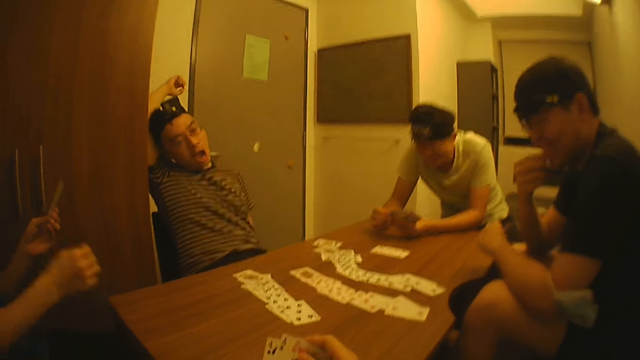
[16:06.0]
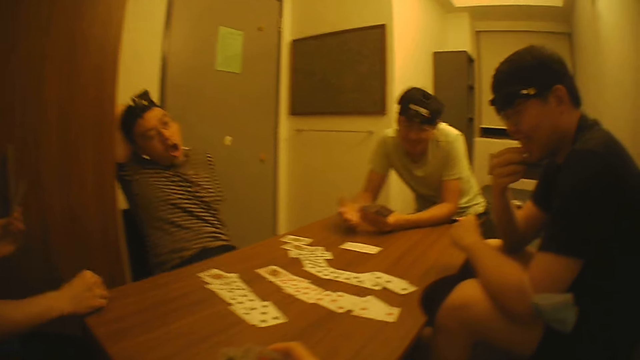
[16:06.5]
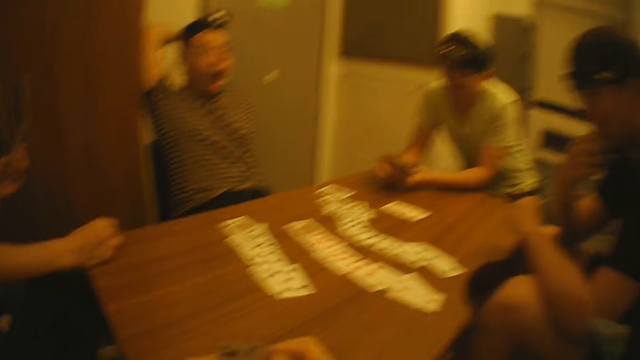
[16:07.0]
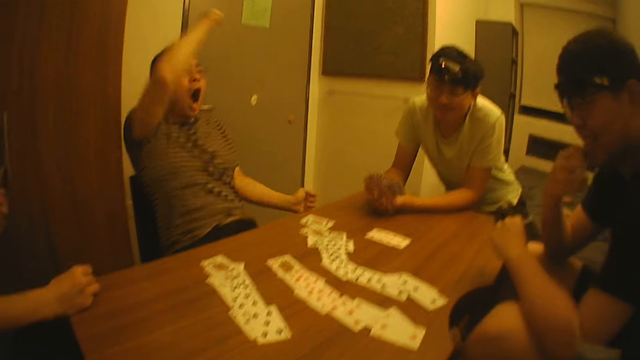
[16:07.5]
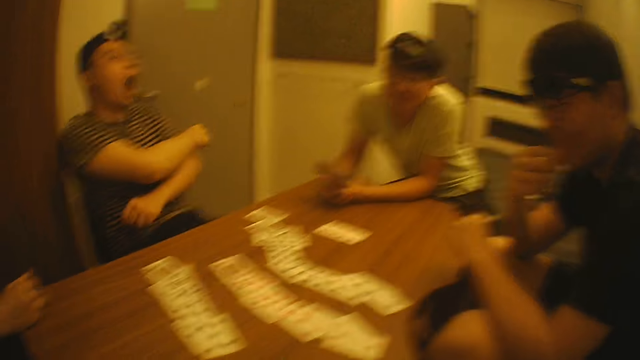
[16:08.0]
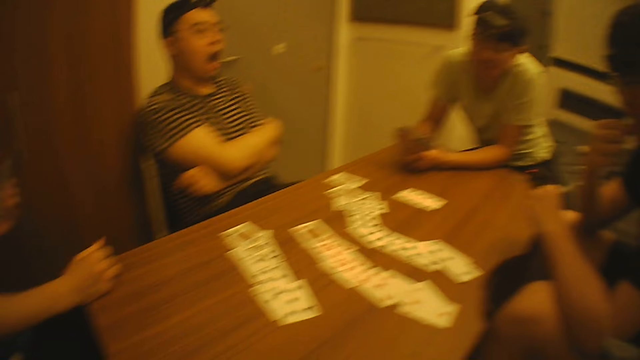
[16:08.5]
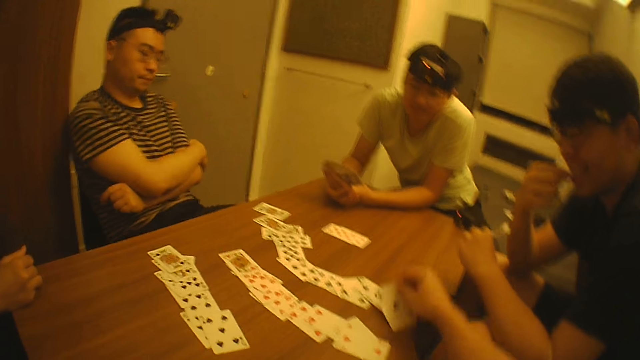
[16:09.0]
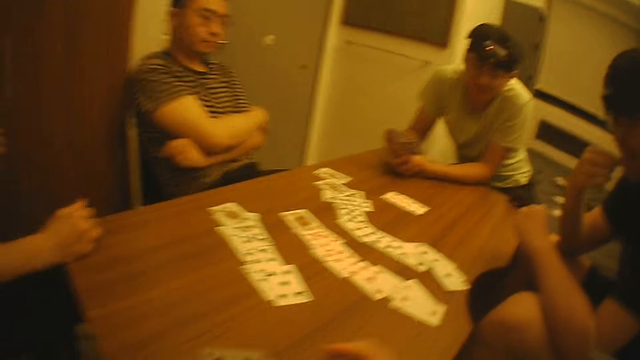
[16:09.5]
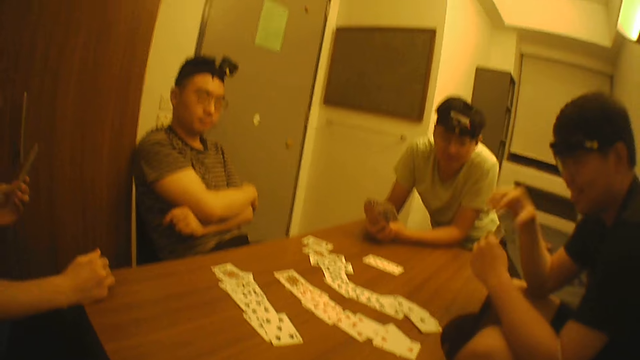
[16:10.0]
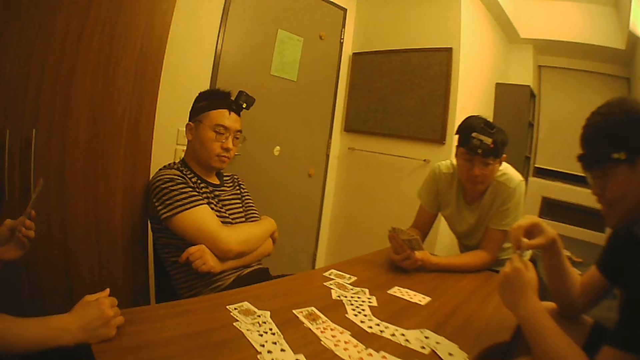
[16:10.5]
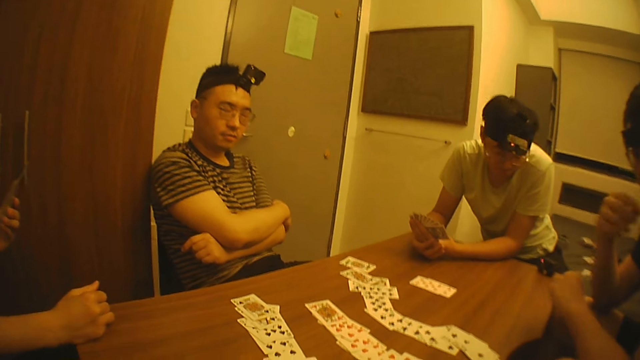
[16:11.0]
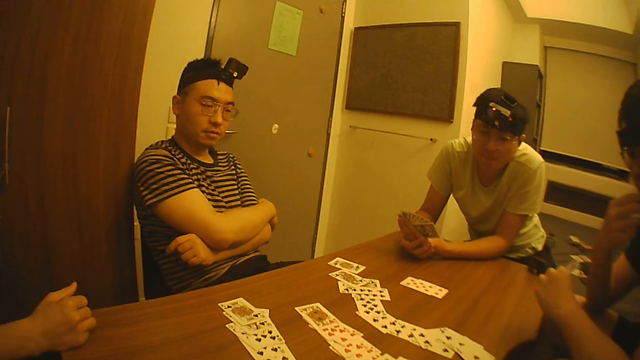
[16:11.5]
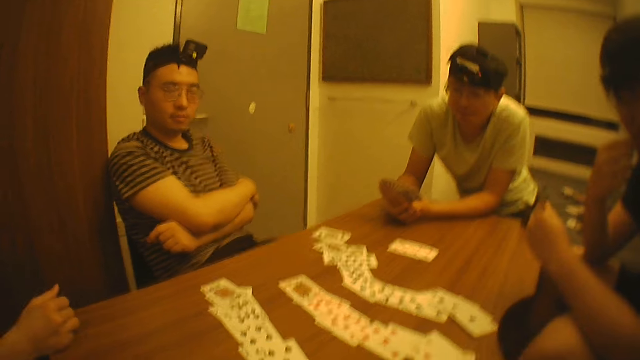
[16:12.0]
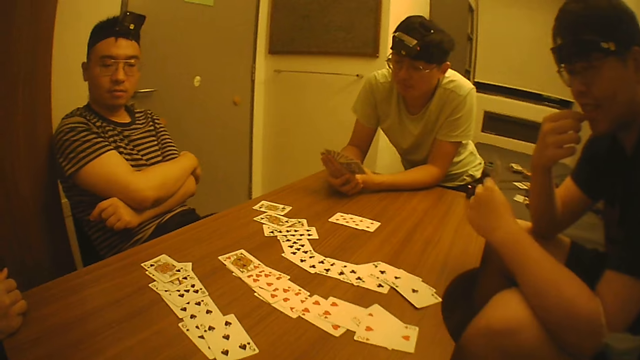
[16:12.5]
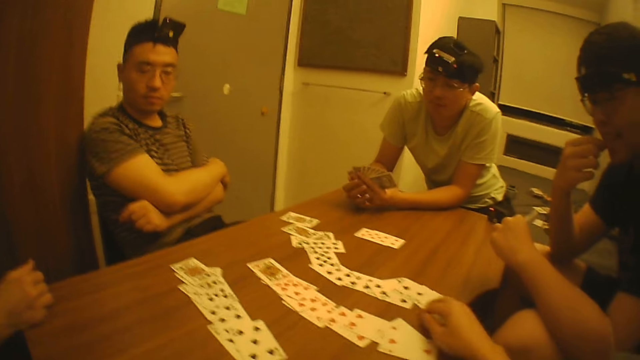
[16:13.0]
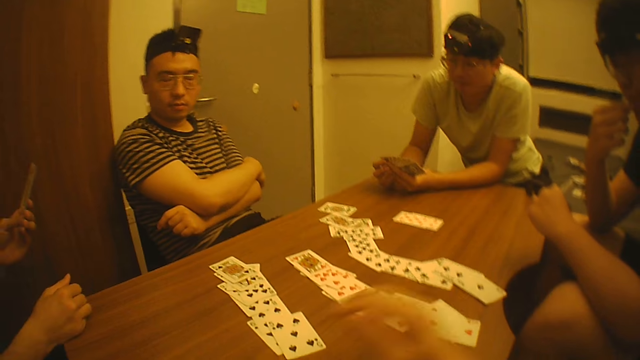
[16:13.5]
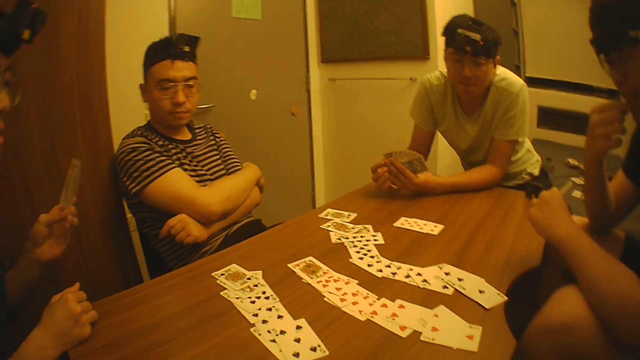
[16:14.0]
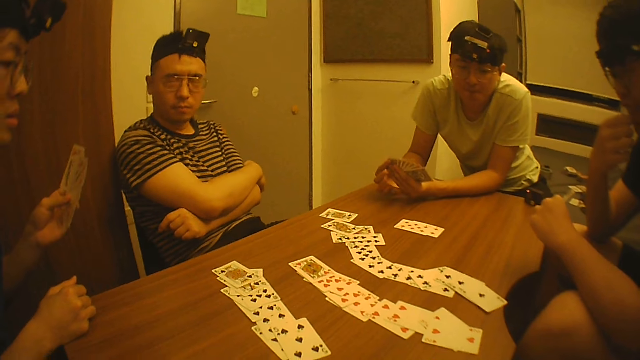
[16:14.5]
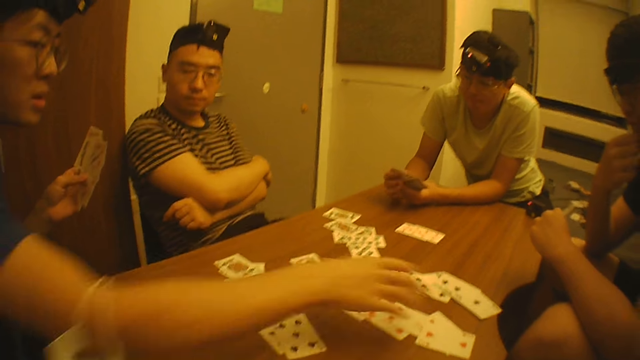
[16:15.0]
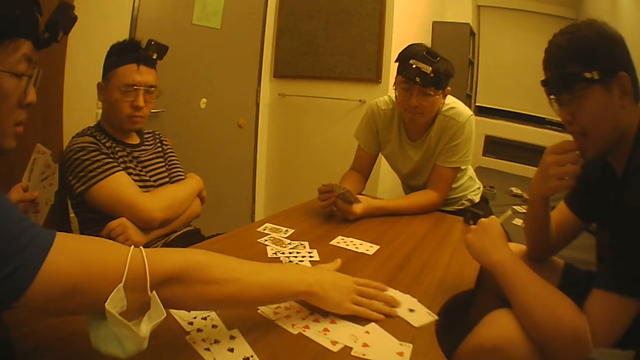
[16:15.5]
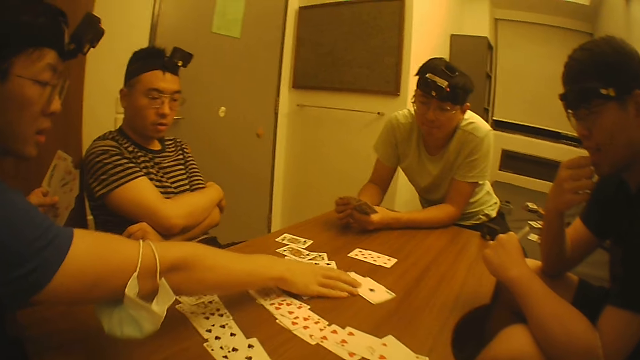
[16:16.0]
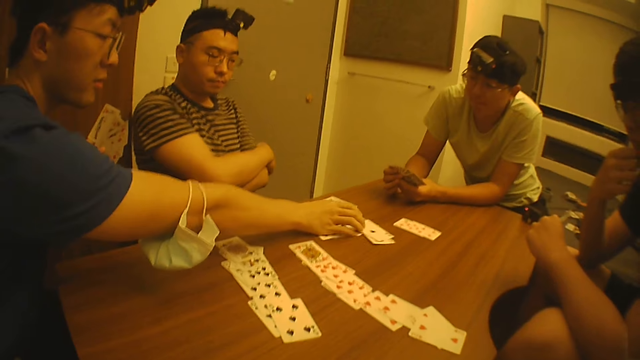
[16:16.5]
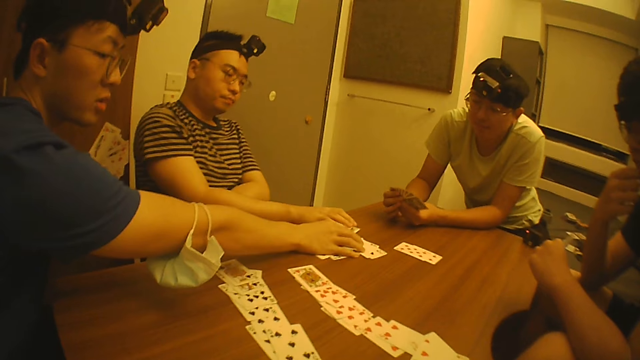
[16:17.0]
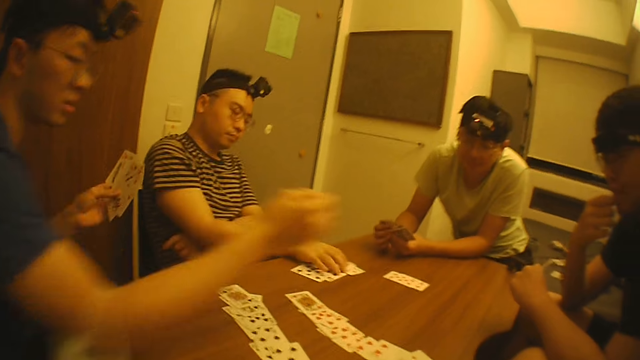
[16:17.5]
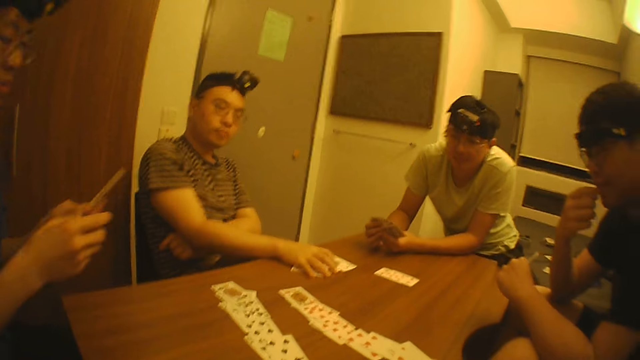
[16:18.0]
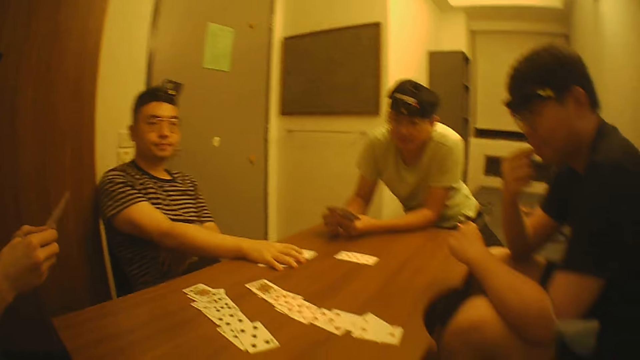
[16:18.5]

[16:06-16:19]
The camera wearer puts another card on the table with his right hand. He adjusts the cards on the table with his right hand. A man moves the cards.

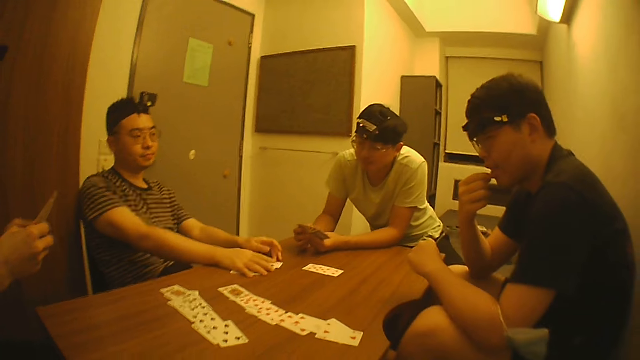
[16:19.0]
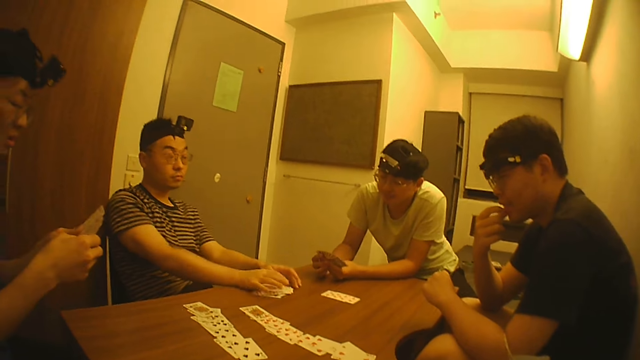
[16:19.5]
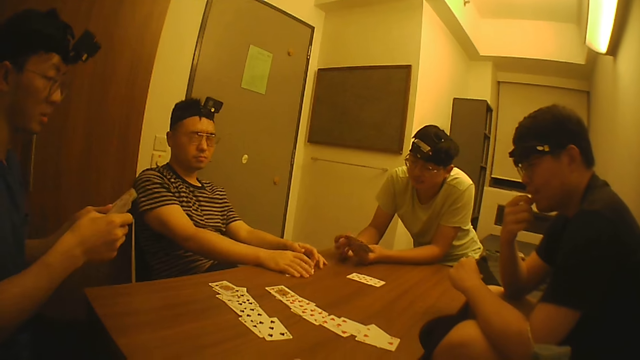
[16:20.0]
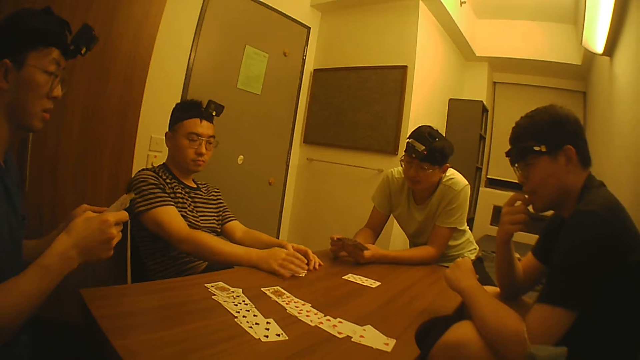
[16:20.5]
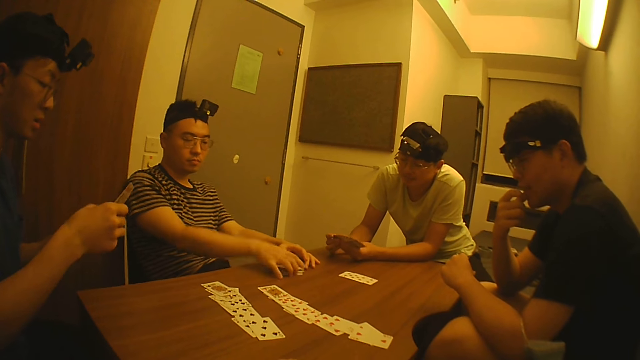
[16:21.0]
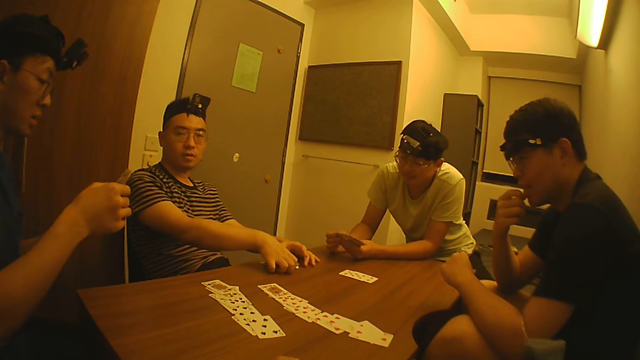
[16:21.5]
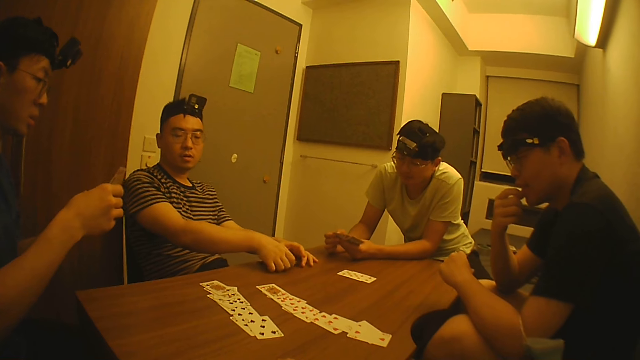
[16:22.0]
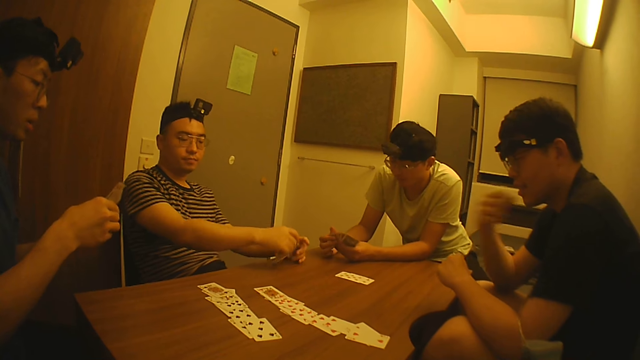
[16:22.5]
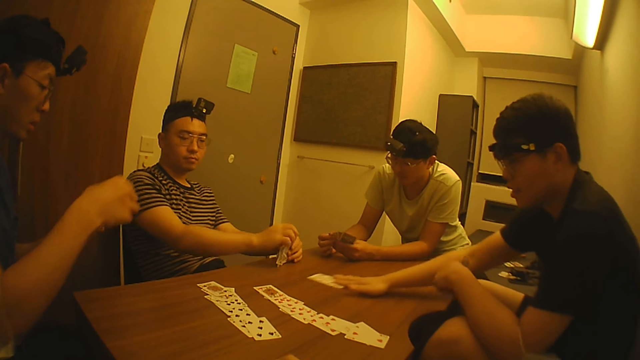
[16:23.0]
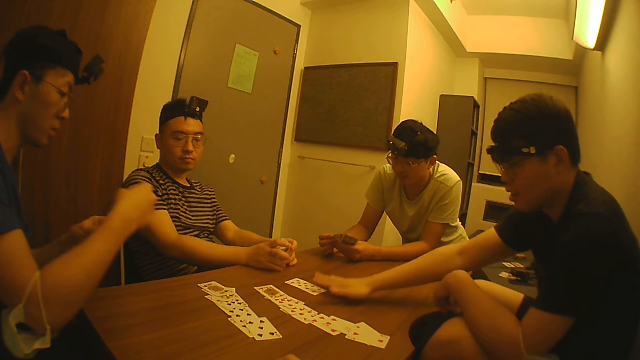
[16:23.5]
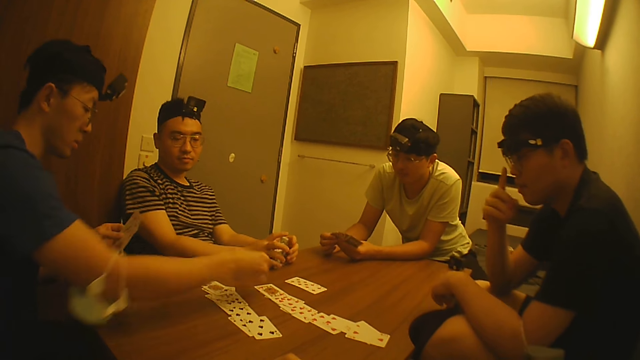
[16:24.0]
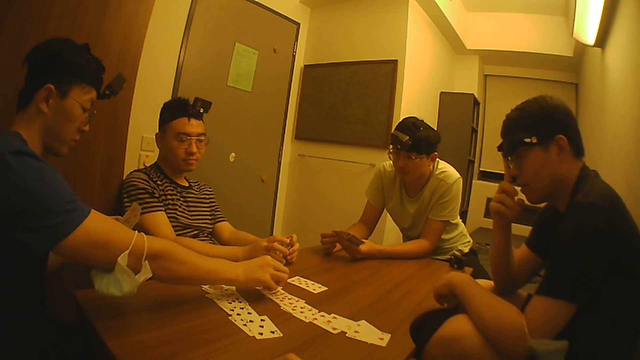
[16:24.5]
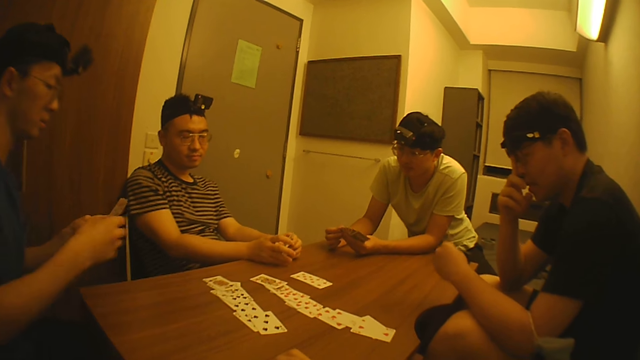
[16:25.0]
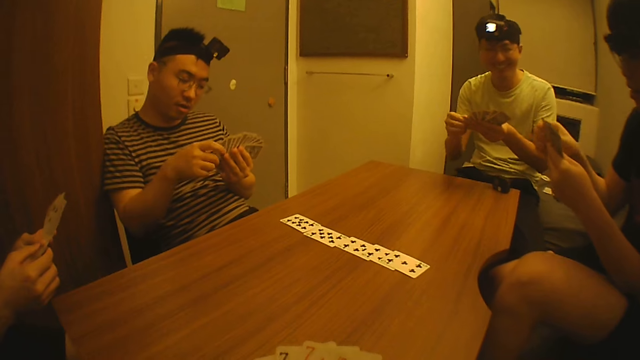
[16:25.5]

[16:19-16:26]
A man collects the cards. Another man puts a card on the table.
